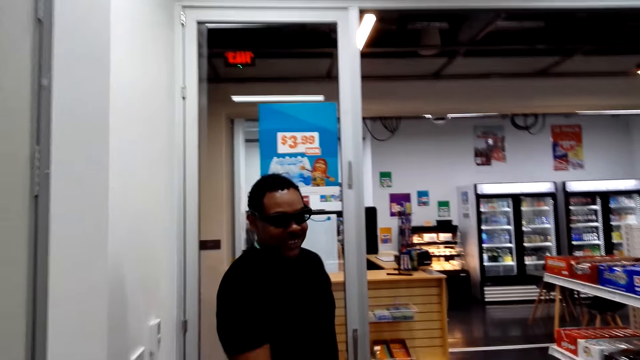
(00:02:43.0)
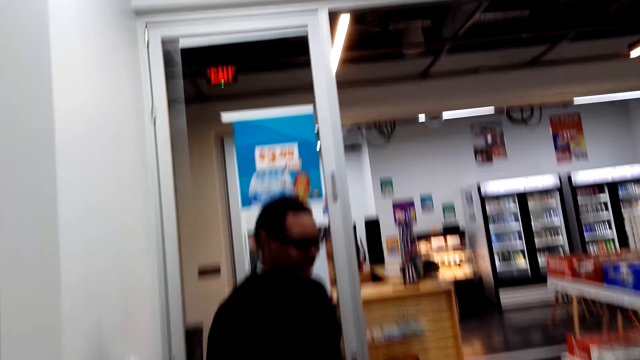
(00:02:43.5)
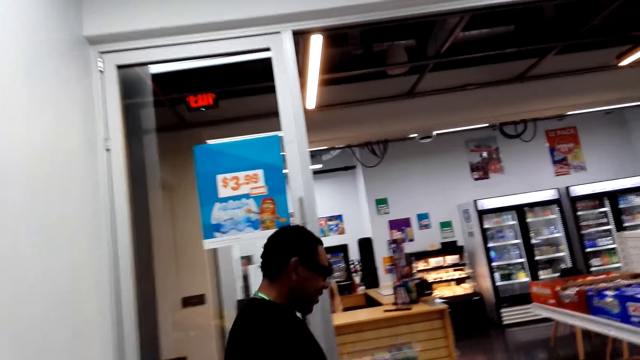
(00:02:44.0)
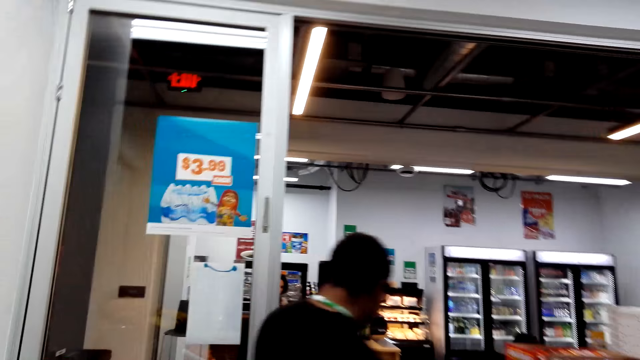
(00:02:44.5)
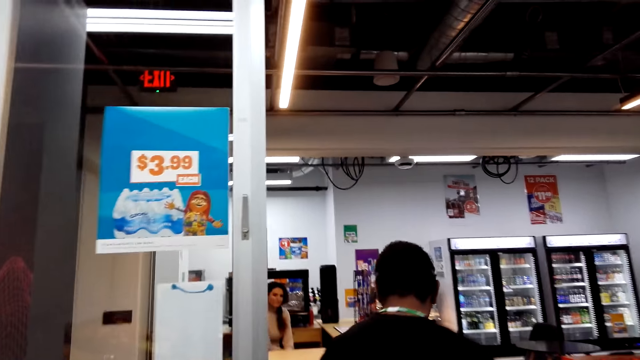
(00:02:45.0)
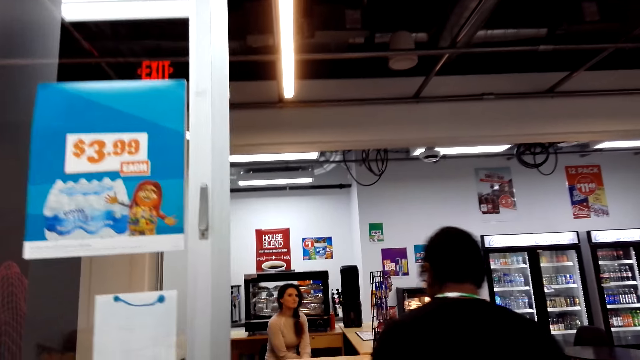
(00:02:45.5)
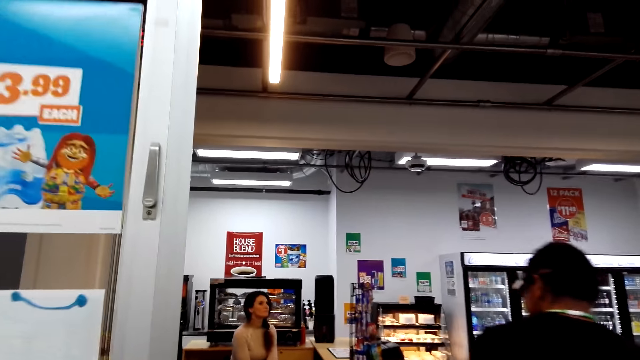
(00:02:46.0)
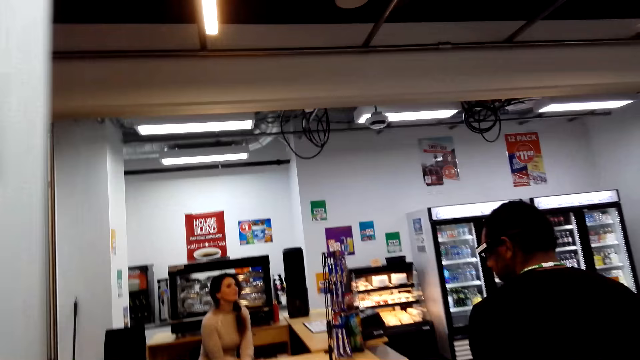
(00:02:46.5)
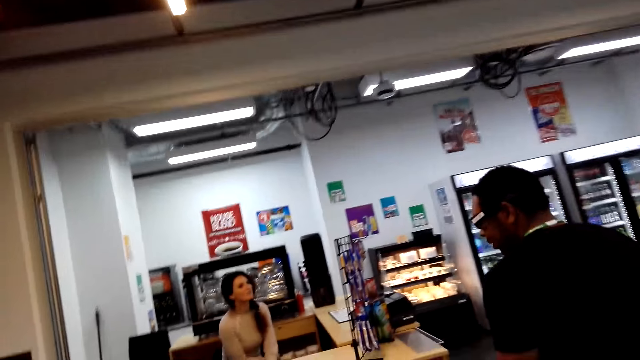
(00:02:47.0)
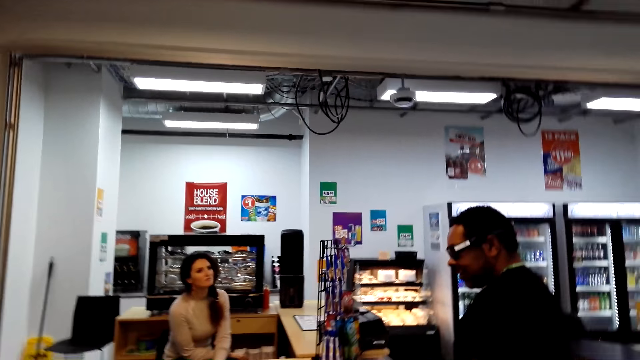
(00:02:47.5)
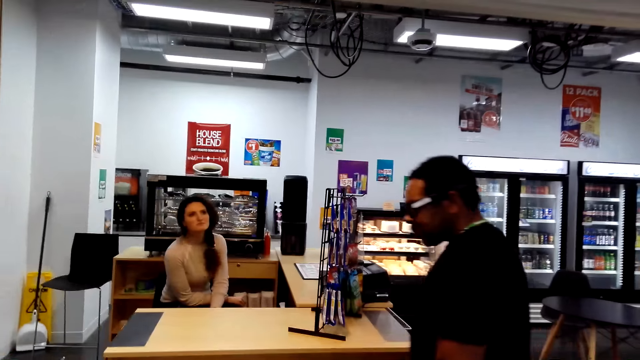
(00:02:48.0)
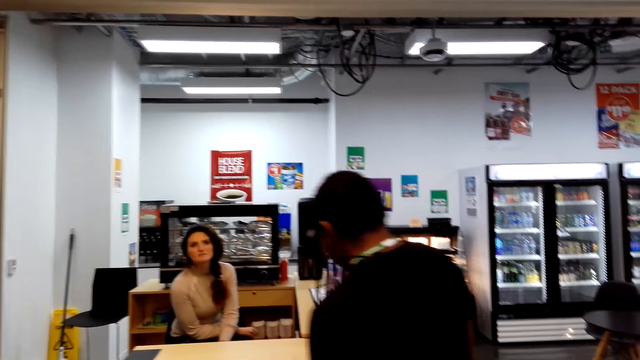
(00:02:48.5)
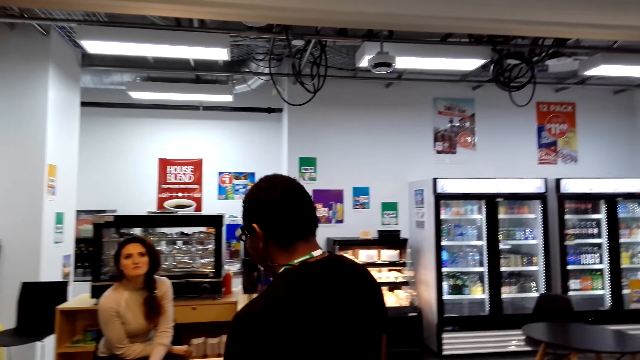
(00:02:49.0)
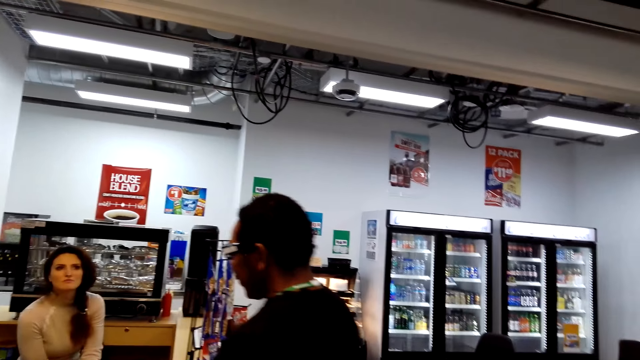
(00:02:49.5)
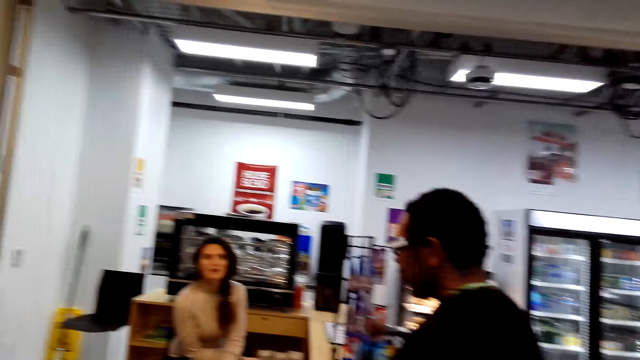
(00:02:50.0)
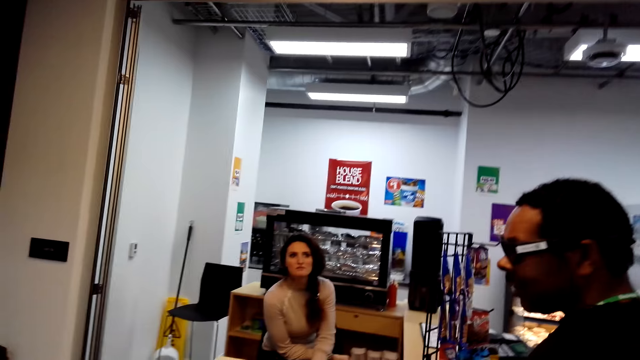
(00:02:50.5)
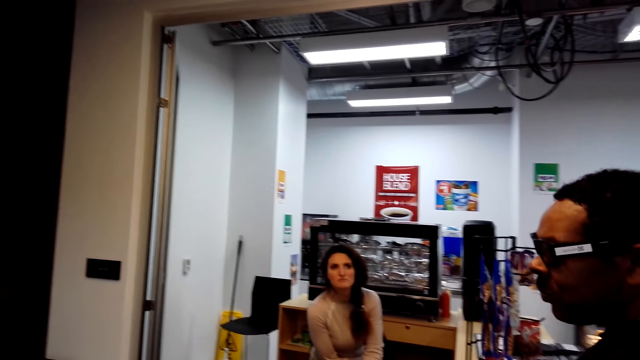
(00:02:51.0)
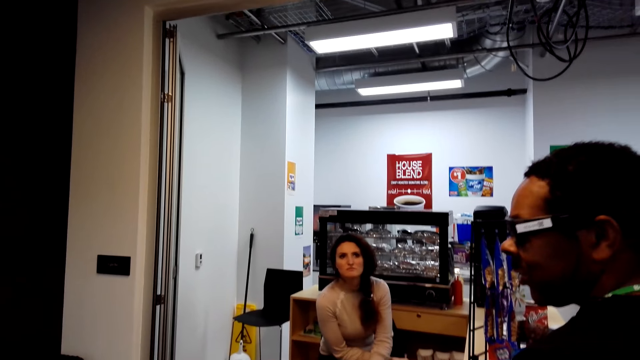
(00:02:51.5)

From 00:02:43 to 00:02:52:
A man talks to the camera wearer. The camera wearer walks to the cashier desk.

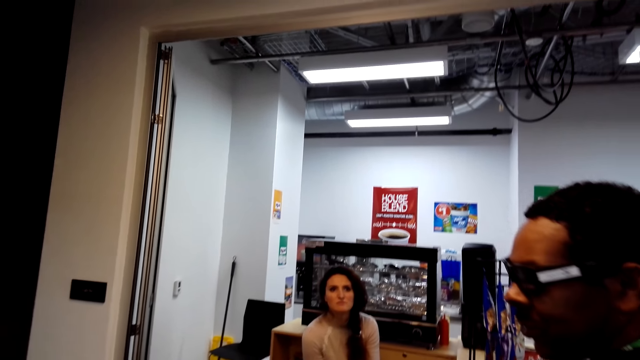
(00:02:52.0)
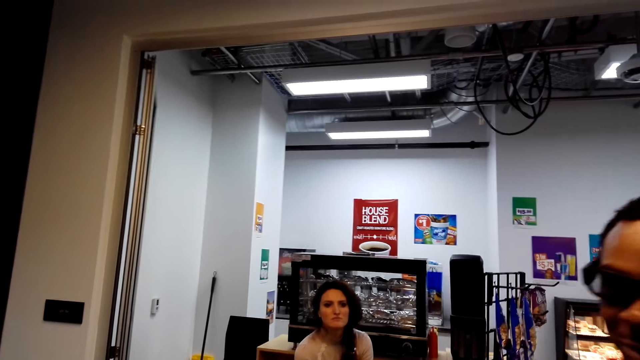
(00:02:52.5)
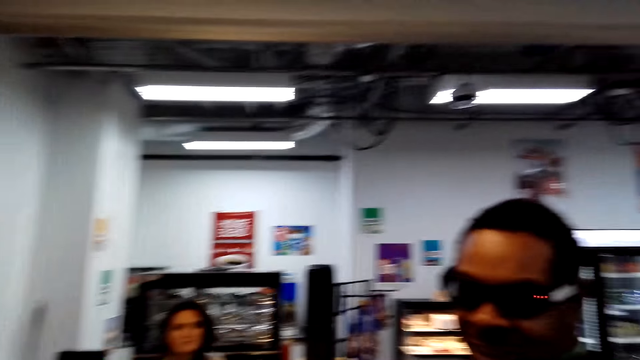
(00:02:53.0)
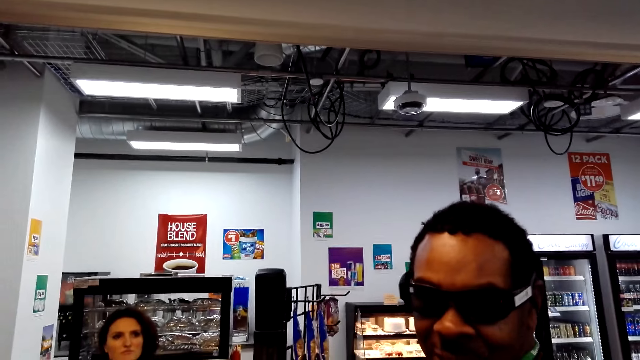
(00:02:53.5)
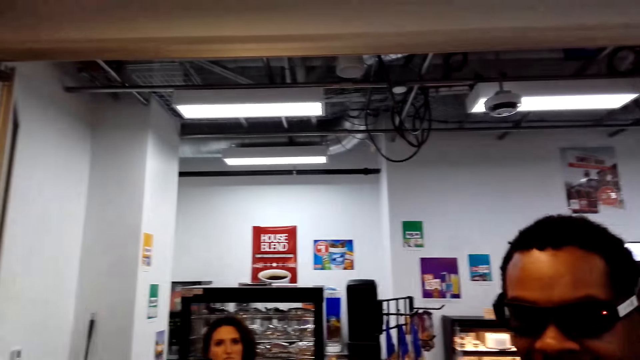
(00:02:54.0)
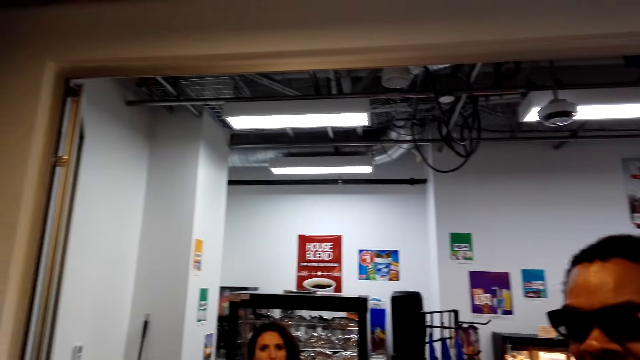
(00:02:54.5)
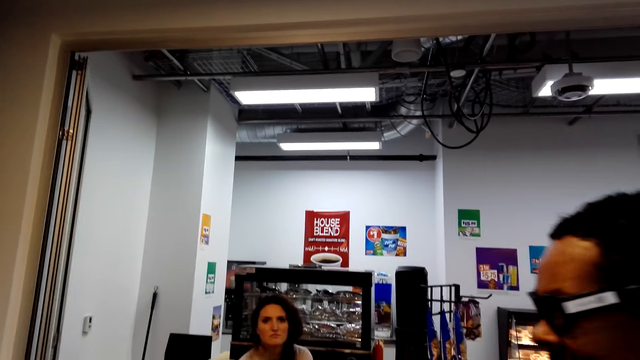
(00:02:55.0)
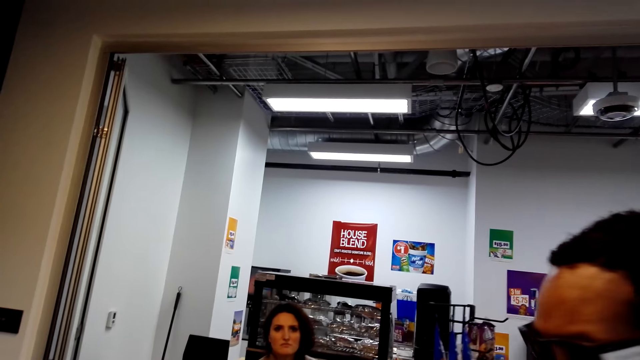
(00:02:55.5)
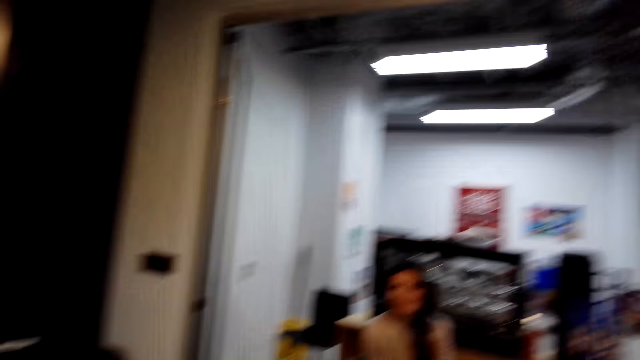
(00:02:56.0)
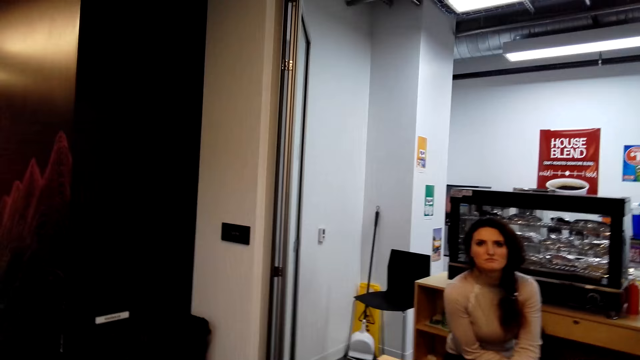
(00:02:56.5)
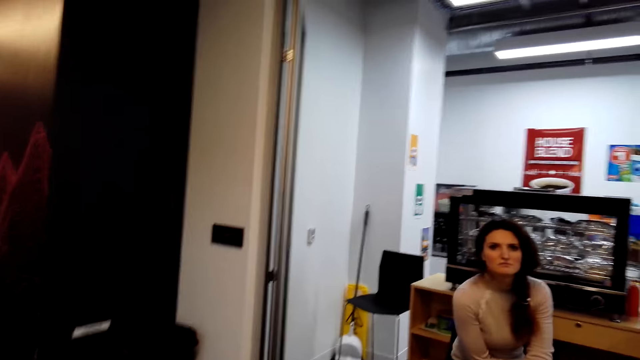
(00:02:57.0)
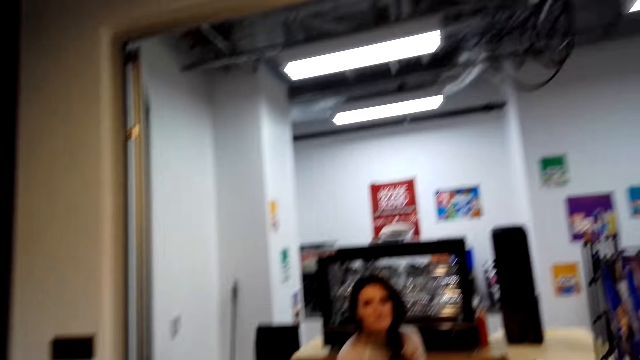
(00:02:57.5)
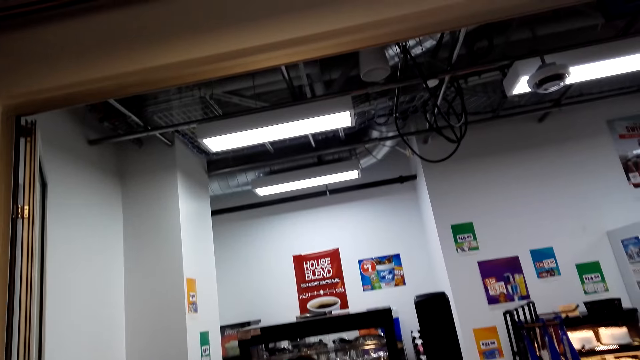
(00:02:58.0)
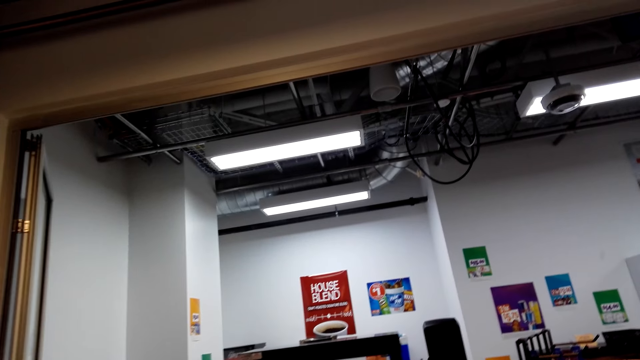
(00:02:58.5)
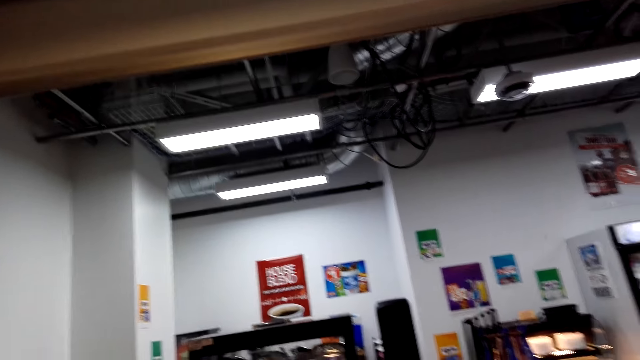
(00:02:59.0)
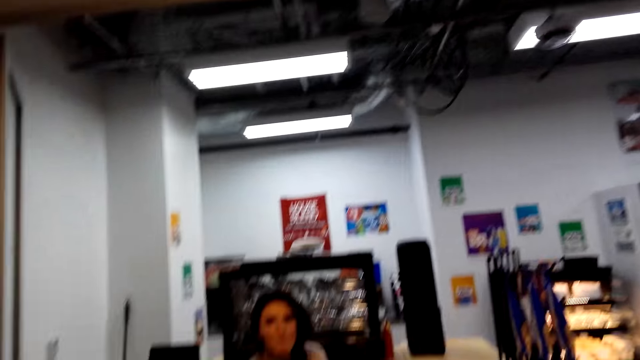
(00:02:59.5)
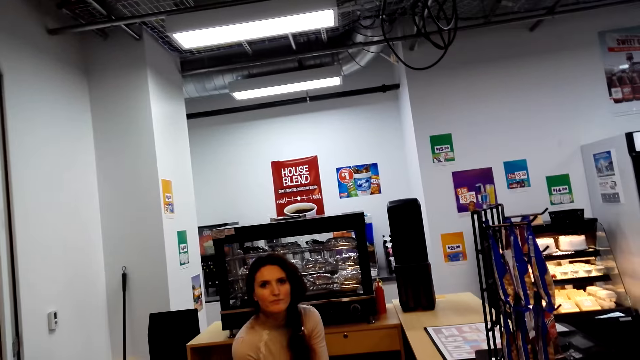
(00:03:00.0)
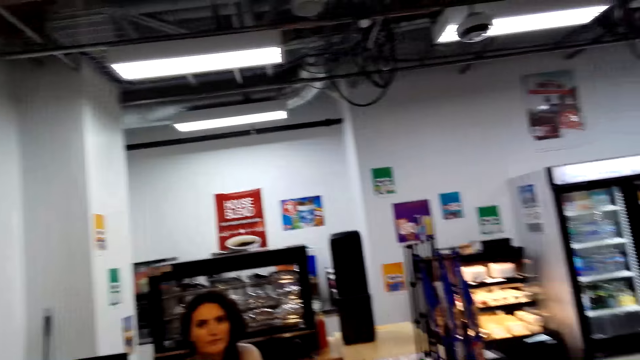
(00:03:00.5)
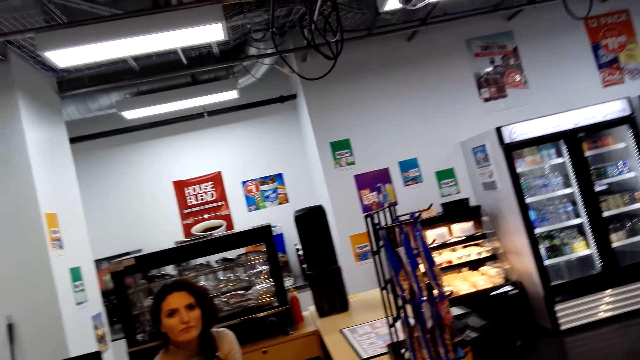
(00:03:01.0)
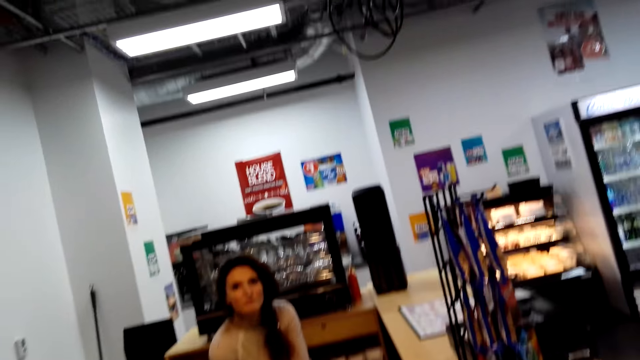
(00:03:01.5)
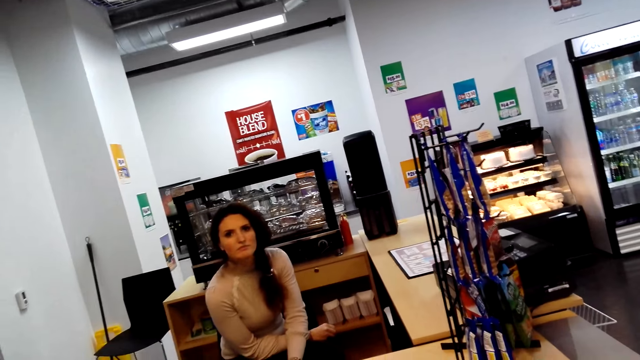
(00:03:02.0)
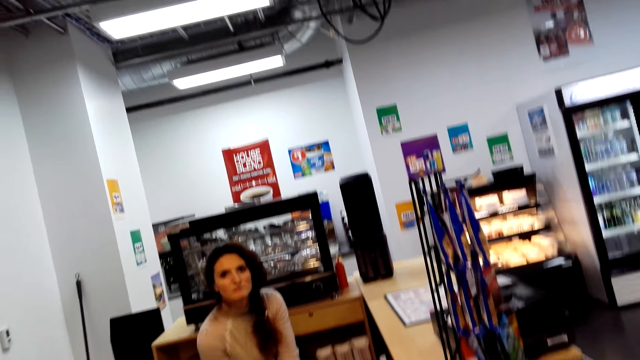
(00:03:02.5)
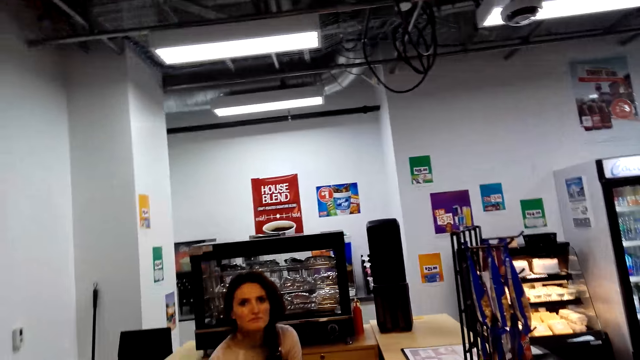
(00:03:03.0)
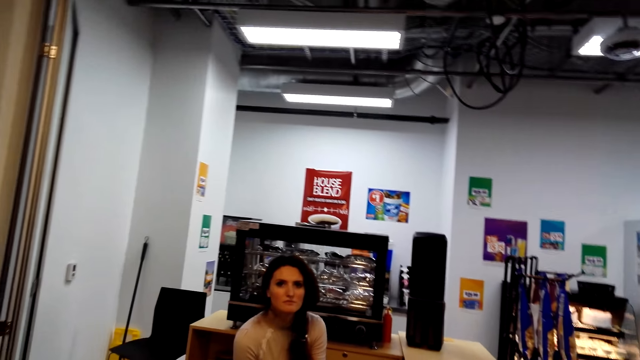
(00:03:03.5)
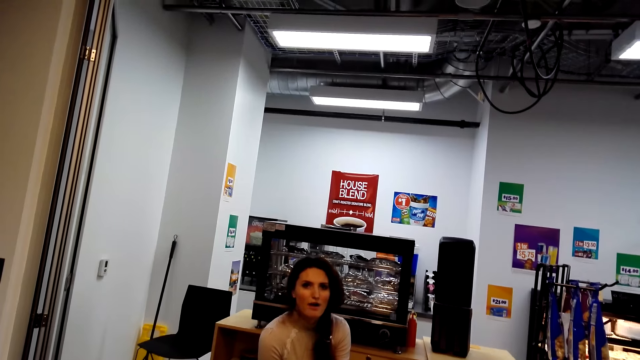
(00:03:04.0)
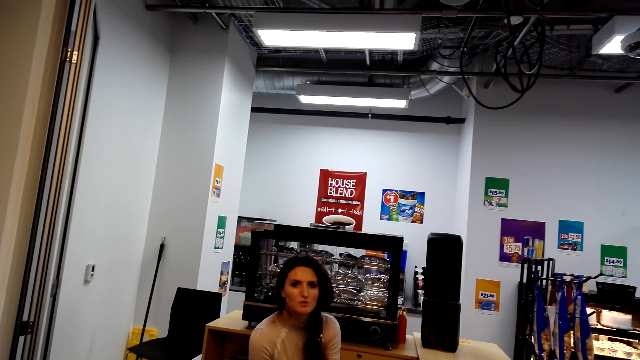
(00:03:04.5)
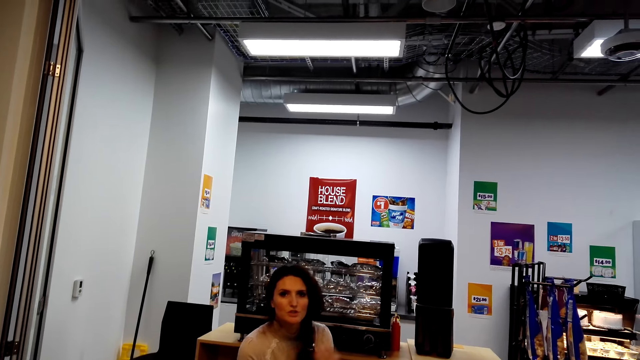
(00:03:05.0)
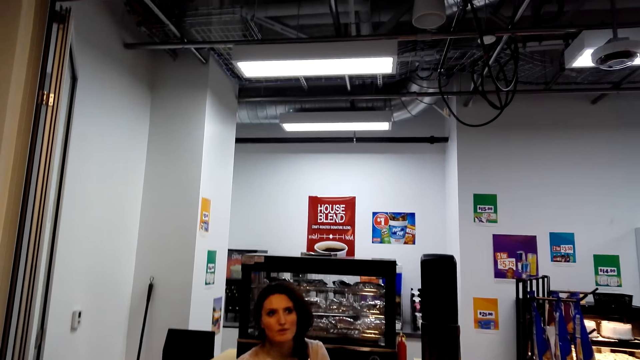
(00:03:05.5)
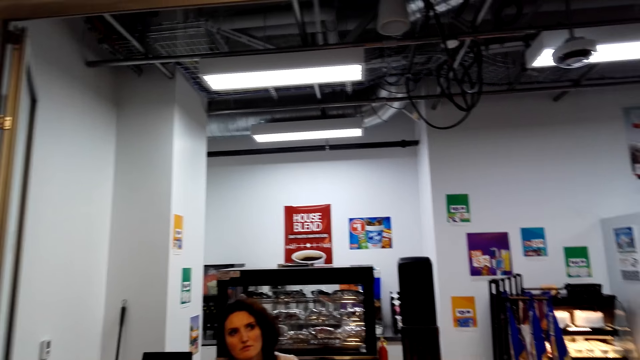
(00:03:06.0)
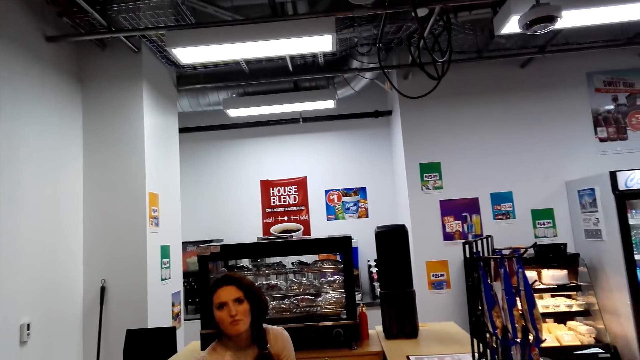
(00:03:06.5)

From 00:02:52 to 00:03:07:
A man talks to the camera wearer. A woman looks at the camera wearer. The camera wearer talks to the man. The woman talks to the camera wearer.
